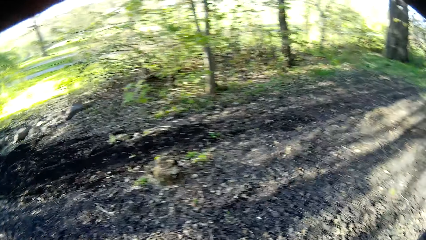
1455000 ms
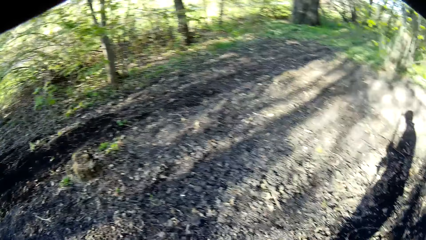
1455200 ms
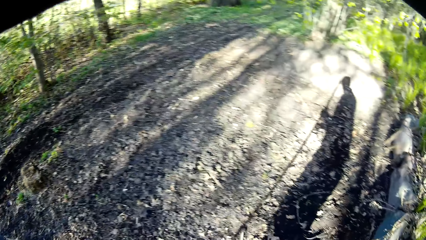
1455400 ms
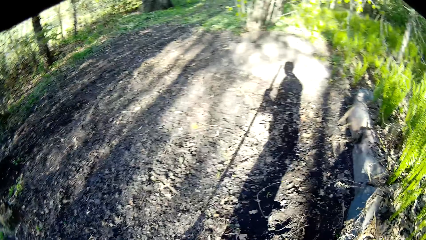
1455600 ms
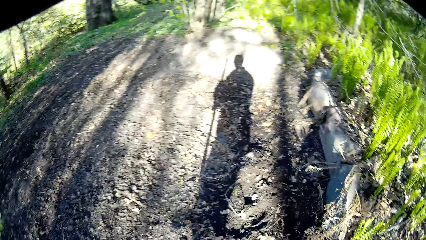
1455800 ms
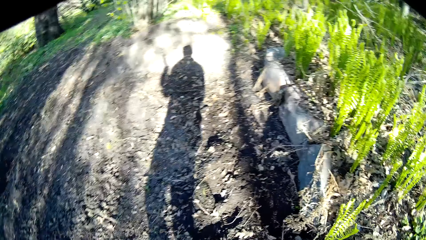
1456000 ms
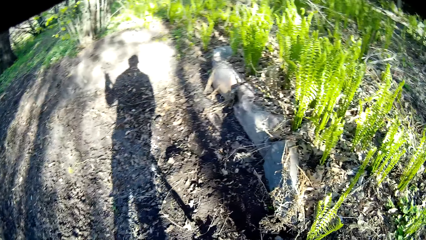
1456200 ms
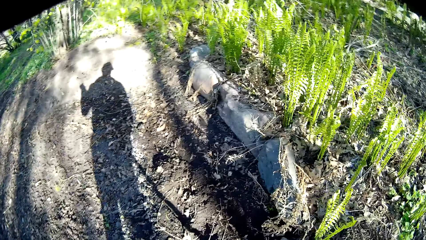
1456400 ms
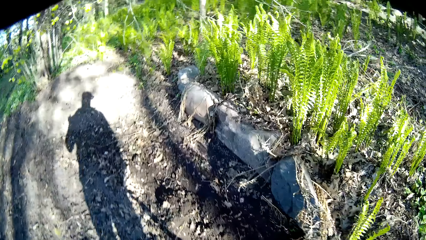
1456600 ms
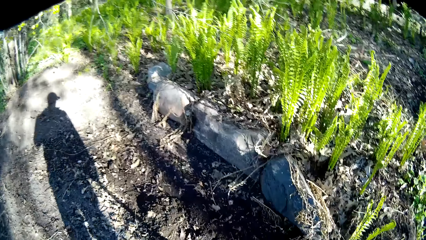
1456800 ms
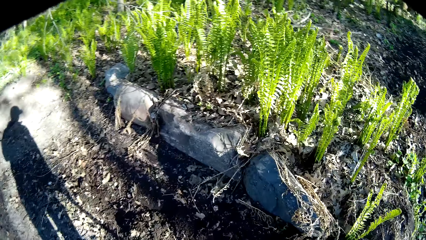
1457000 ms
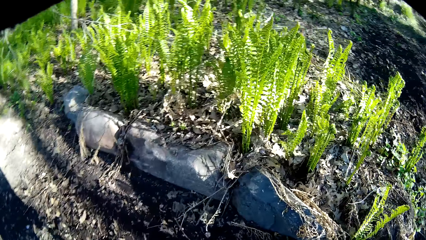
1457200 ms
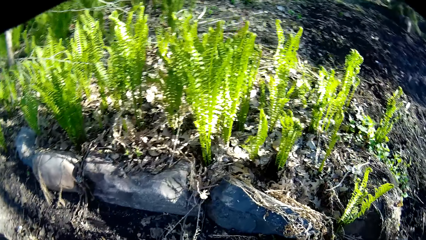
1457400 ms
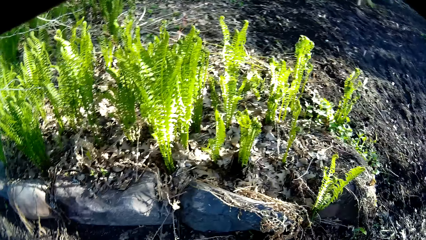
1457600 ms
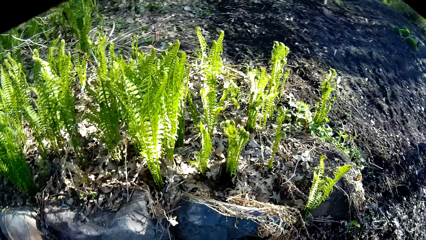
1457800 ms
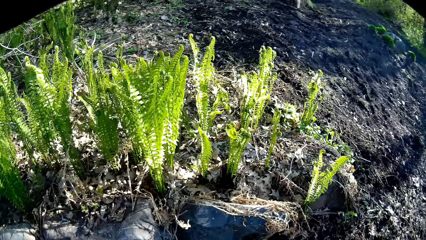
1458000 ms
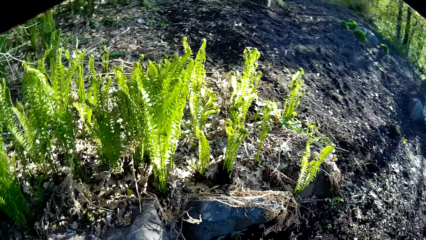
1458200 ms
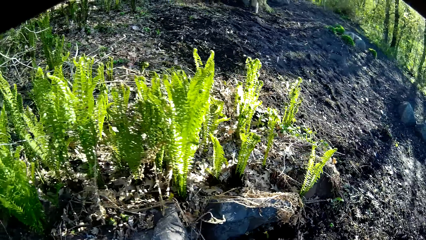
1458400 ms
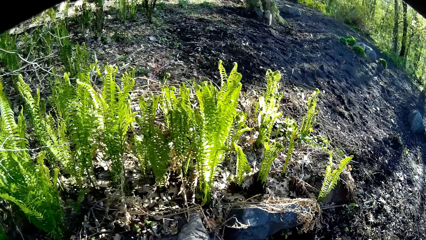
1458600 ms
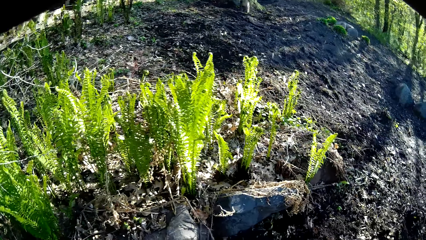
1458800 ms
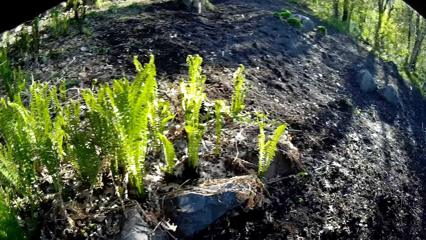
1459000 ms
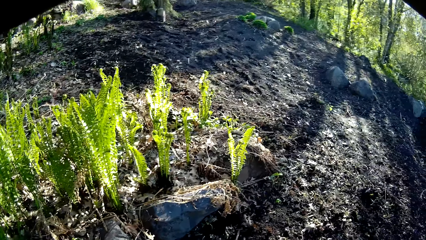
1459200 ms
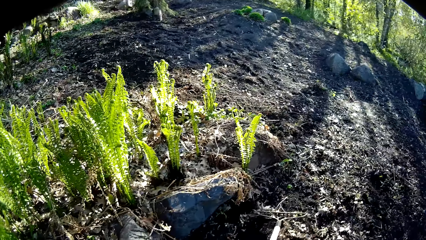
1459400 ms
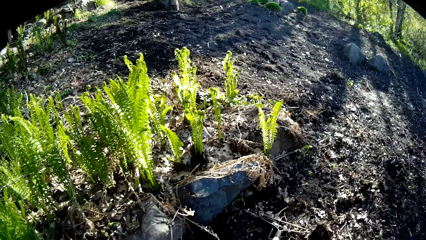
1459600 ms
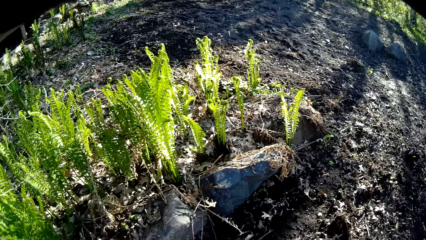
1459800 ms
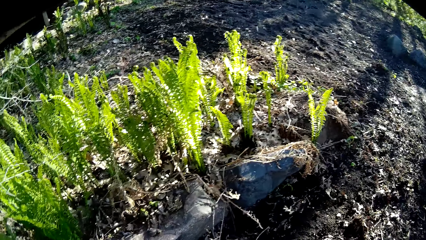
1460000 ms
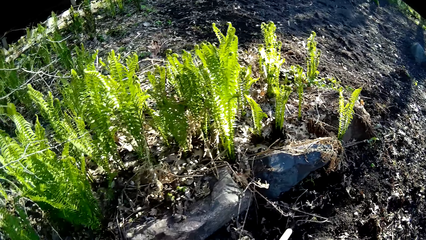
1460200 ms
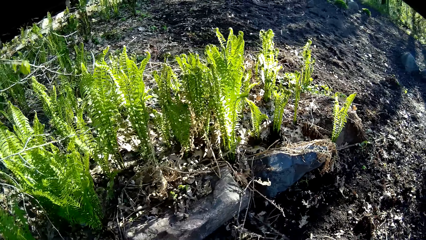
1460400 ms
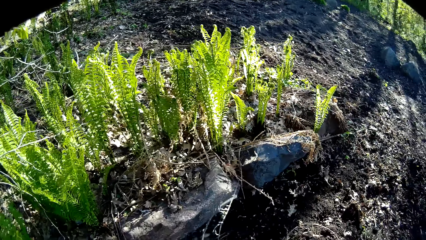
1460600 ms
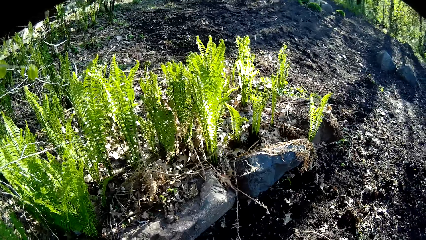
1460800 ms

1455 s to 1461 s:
The camera wearer gathers the soil.
